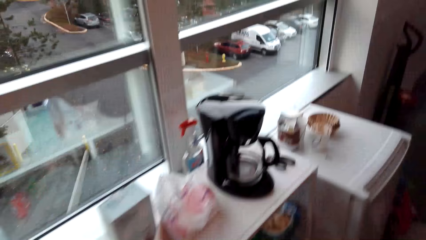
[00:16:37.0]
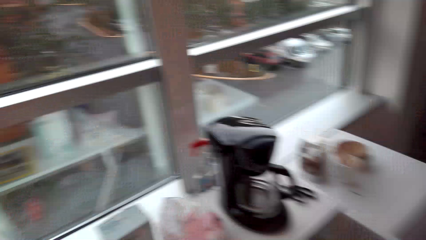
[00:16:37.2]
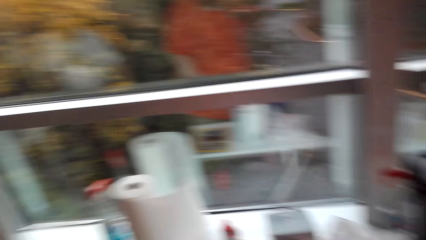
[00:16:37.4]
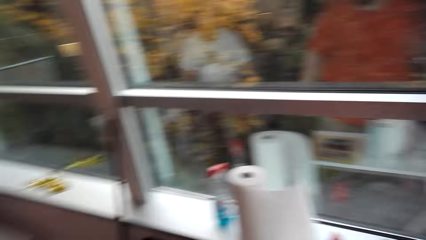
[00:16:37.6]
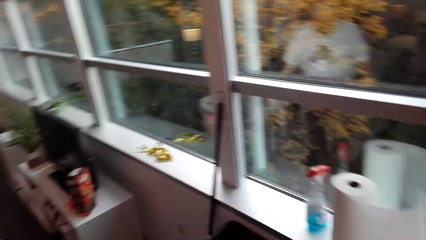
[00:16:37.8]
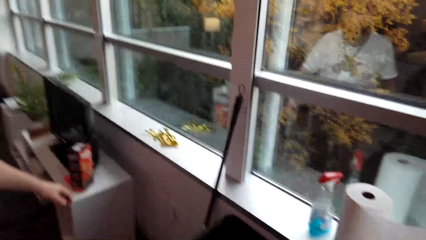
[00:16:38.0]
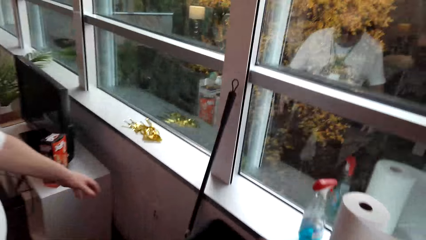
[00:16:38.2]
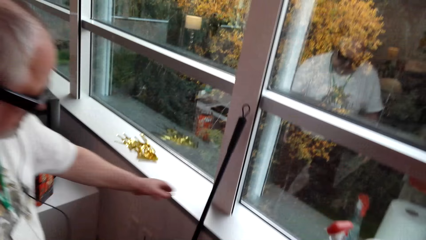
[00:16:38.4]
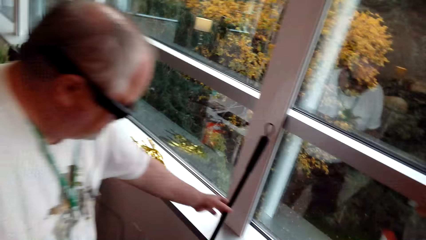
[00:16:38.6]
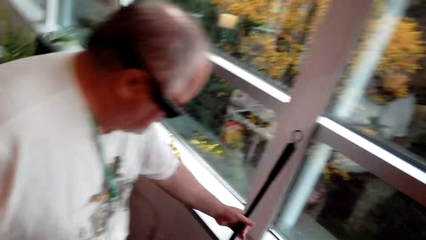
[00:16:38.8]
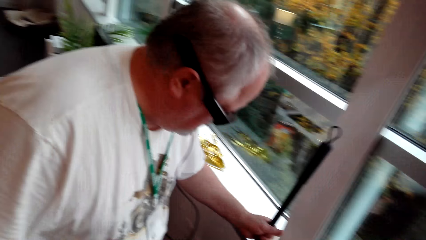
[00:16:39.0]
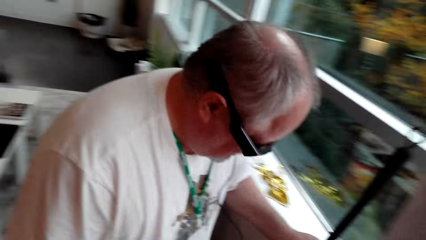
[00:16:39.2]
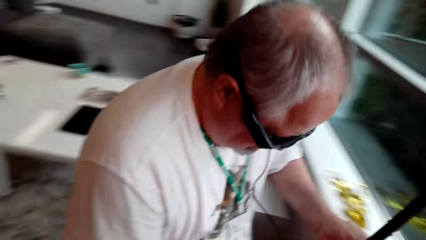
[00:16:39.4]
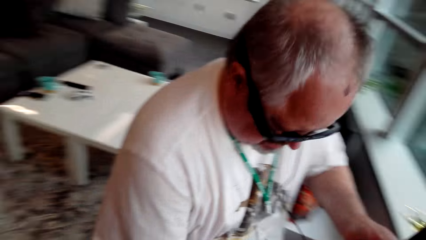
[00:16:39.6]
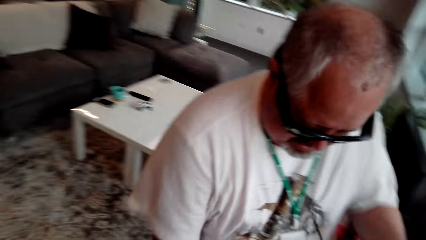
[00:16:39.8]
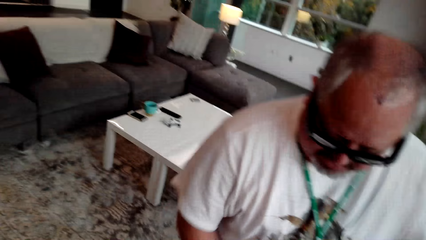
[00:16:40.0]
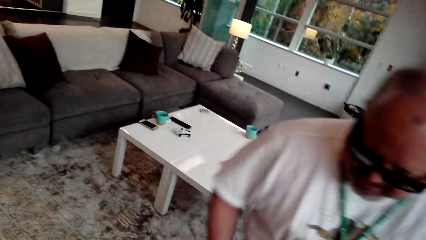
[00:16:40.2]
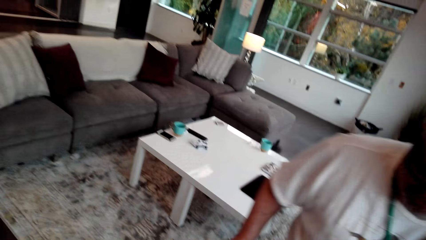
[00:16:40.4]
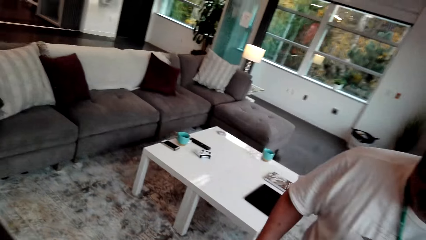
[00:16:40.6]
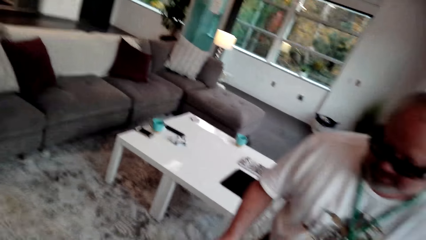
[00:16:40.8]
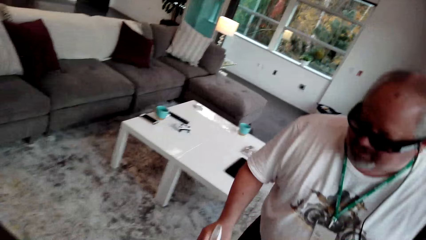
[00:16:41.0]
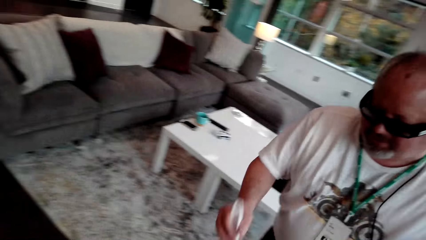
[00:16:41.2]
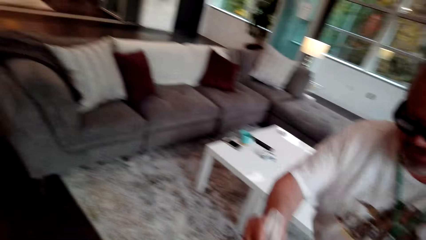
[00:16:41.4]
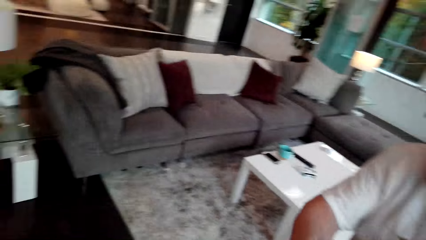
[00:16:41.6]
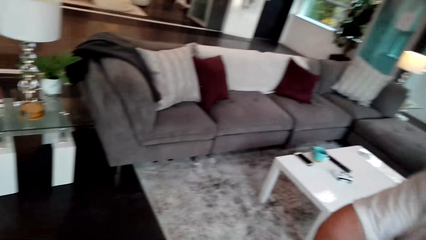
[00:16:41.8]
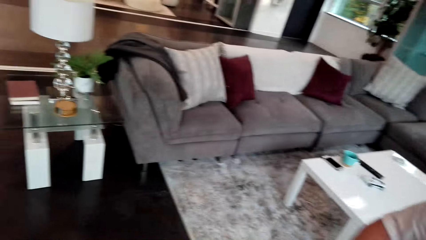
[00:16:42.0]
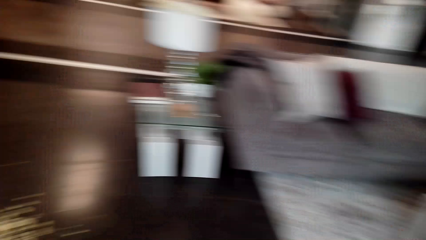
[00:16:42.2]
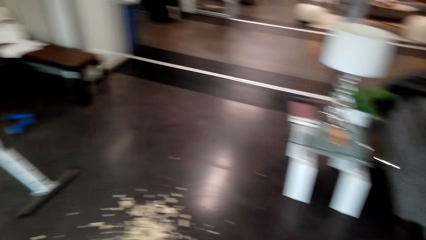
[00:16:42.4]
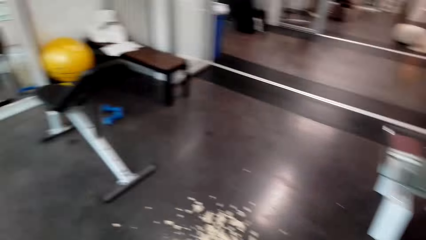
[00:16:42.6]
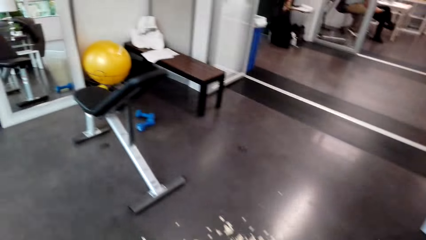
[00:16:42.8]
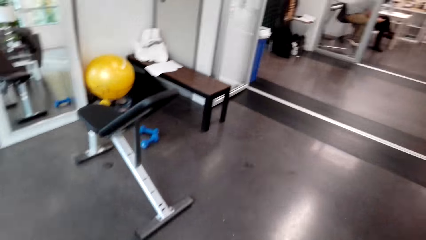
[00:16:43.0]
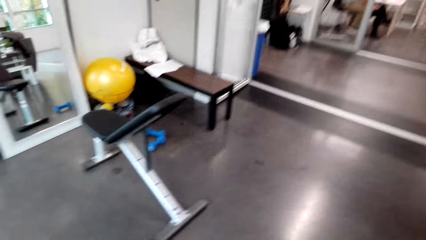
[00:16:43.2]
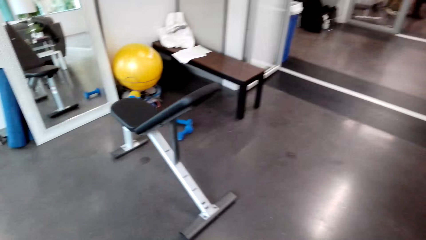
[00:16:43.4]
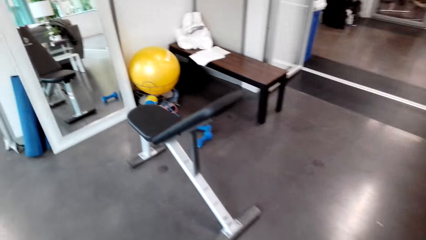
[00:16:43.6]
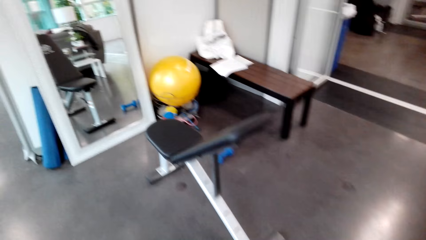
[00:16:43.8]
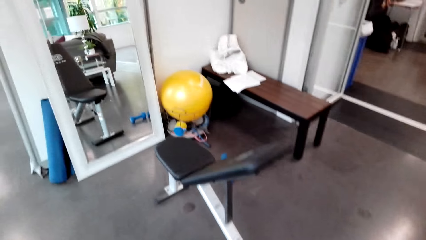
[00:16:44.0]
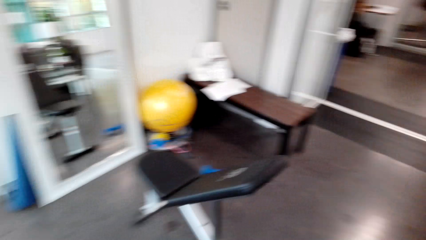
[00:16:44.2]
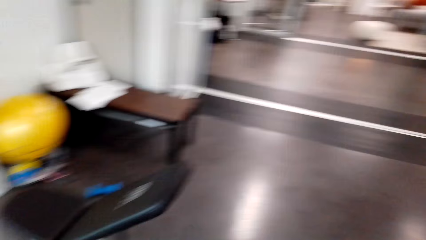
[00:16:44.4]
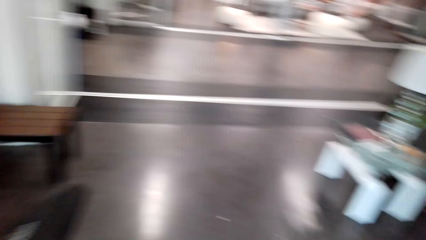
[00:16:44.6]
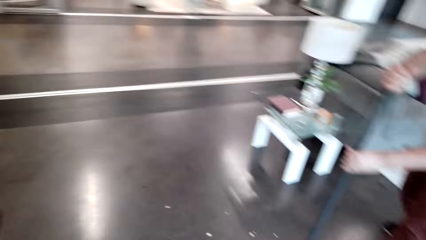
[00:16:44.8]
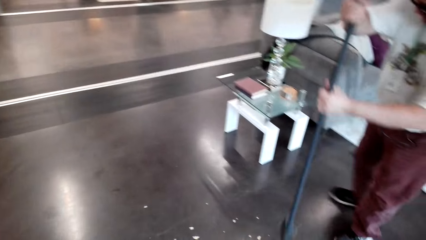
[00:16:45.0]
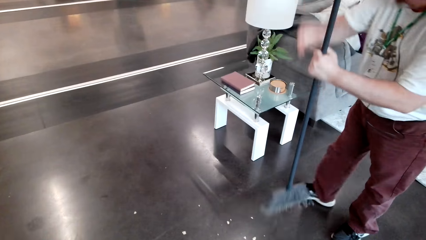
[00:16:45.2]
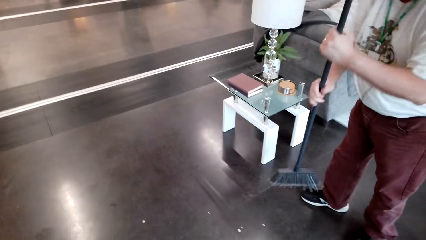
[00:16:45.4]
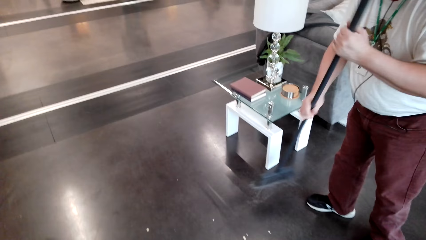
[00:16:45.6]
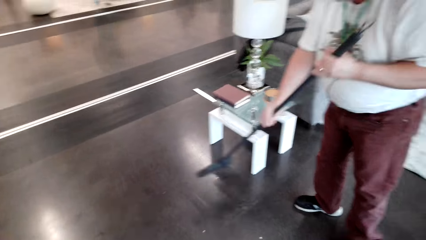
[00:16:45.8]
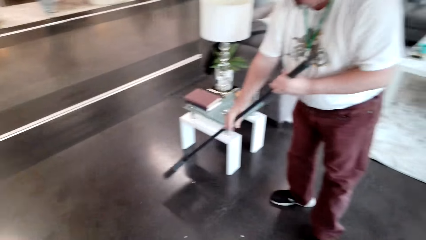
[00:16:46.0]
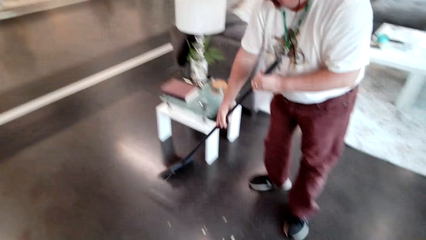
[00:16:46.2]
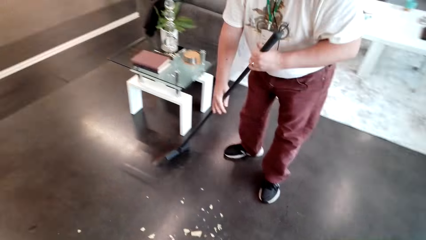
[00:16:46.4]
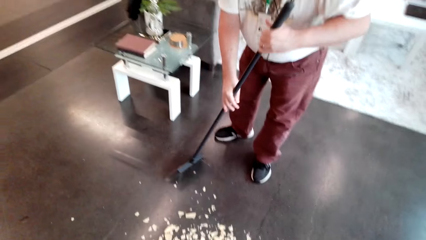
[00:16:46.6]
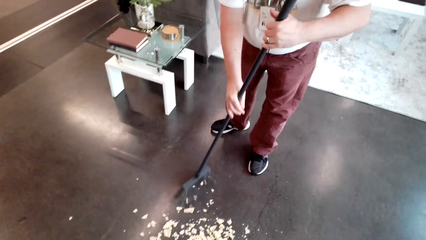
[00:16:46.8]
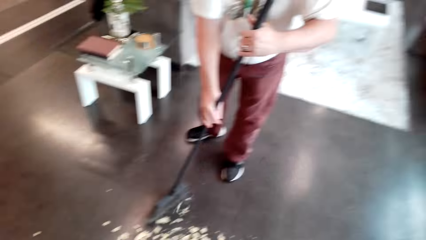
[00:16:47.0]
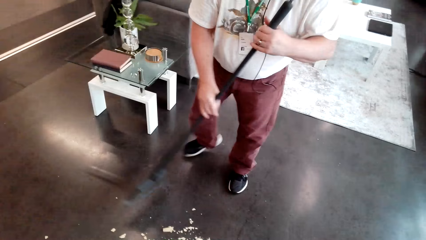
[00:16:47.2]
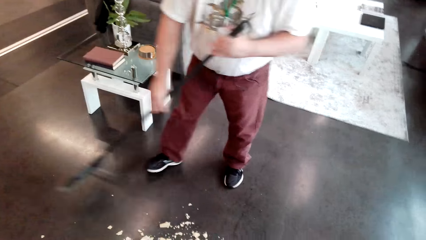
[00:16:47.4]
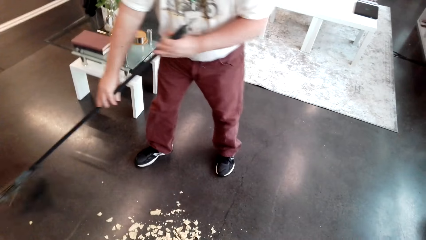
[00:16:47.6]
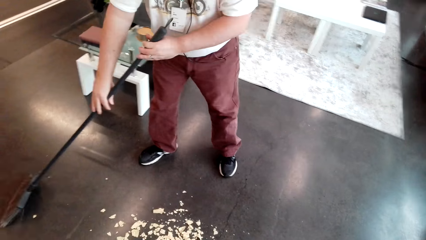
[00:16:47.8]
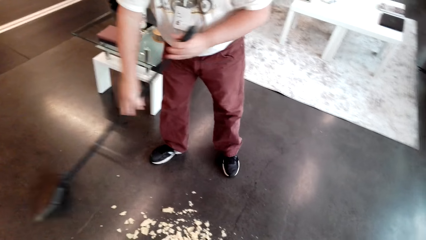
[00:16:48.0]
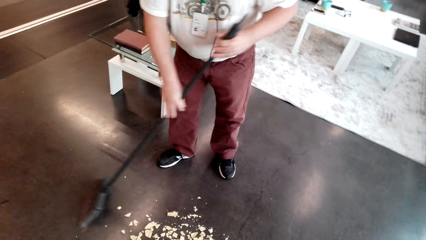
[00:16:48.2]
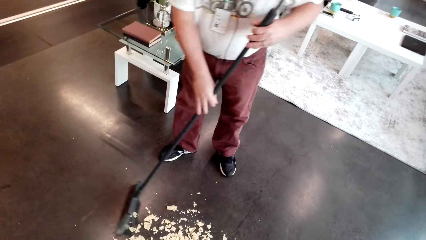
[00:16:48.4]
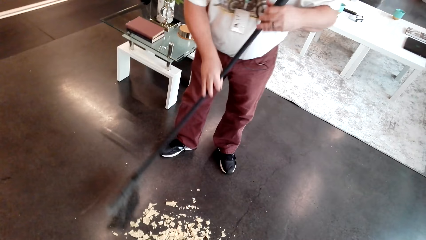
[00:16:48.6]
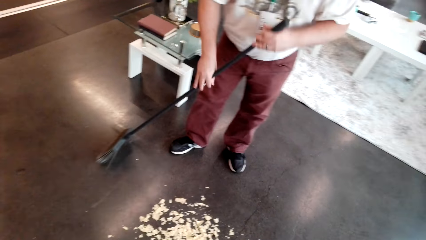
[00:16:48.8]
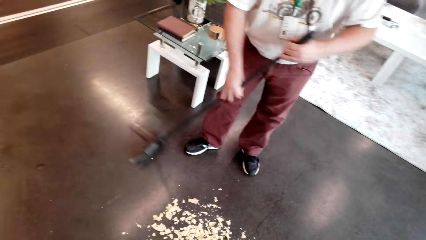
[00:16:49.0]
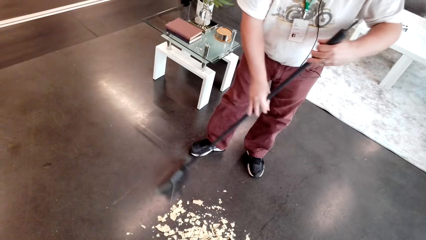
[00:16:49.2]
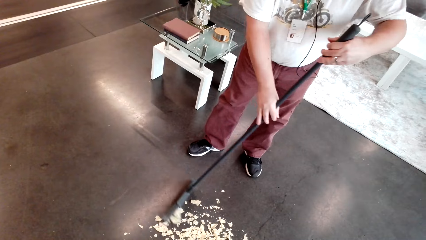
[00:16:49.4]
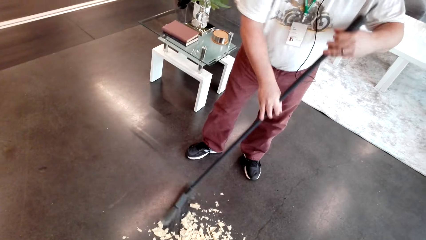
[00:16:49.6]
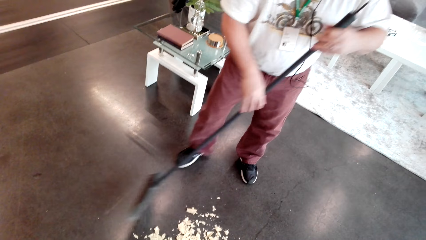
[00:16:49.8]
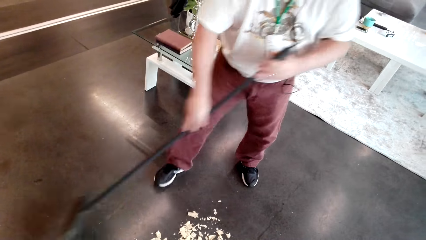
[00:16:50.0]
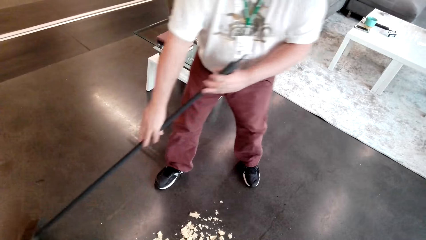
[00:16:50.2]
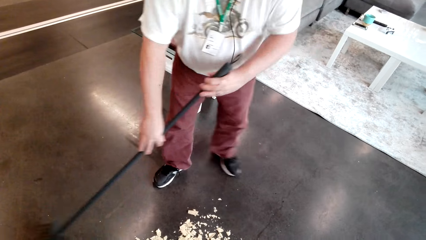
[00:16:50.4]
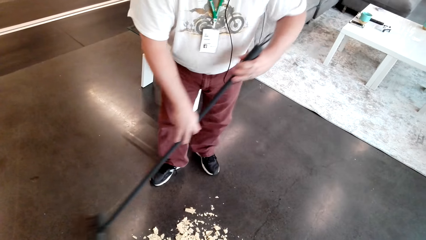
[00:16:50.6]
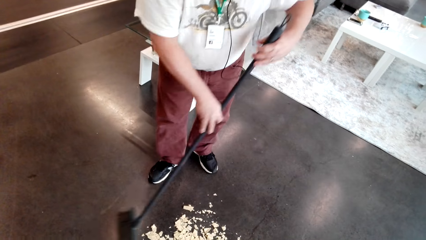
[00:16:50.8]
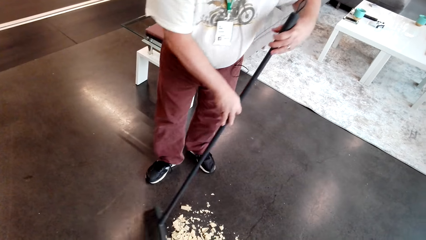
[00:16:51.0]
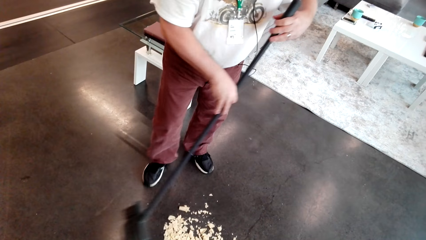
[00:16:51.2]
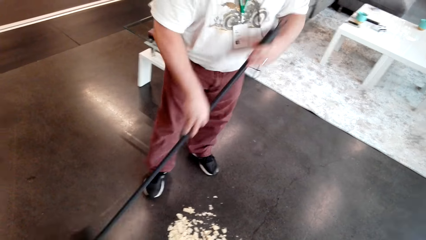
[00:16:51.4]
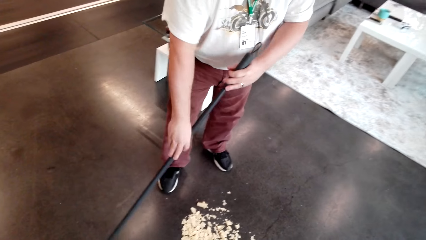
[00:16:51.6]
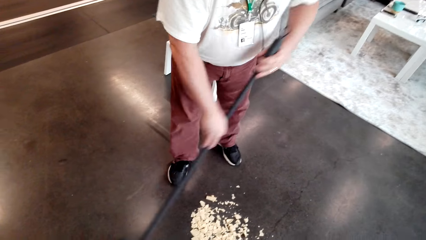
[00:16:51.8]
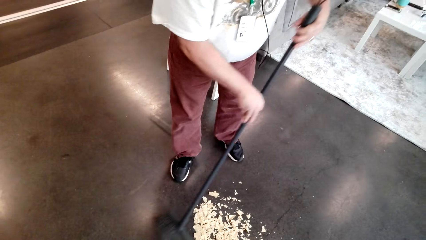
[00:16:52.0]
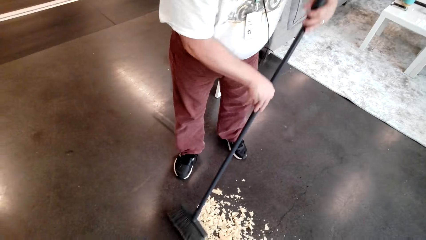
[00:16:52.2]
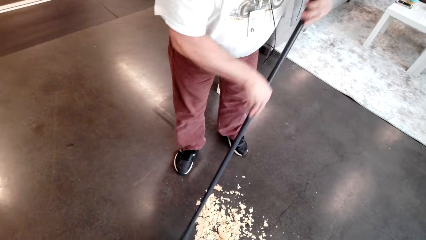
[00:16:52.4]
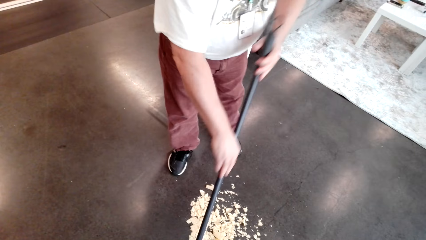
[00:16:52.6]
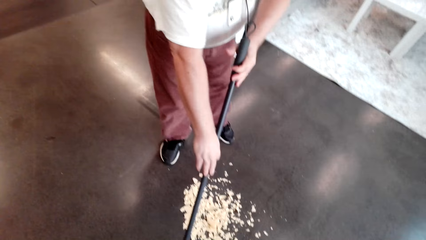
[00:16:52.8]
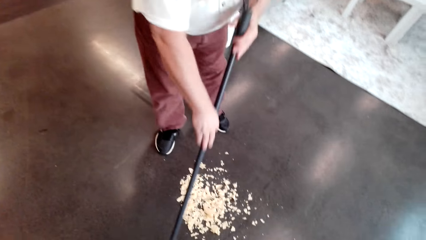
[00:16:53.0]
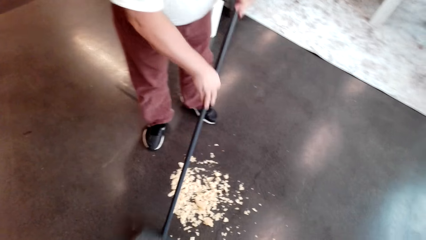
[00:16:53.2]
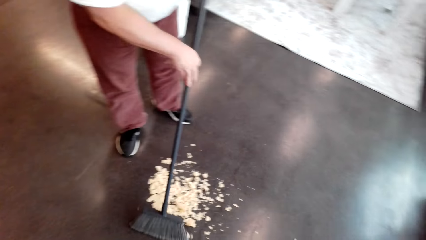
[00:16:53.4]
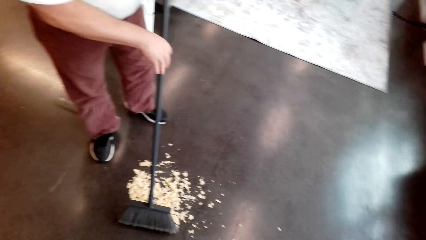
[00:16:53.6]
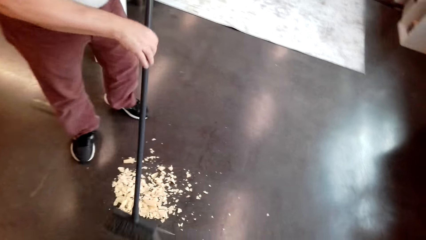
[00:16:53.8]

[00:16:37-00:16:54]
A man picks up a hard broom, turns around, and walks in the house. The camera wearer sweeps the floor. The man sweeps the floor. The camera wearer talks to the man.
